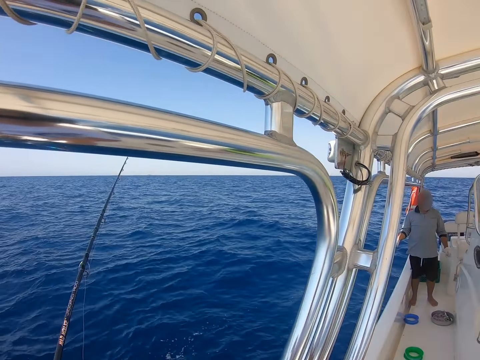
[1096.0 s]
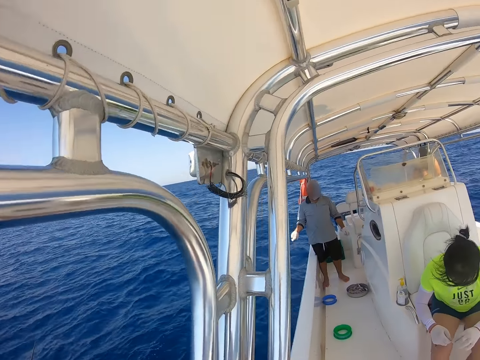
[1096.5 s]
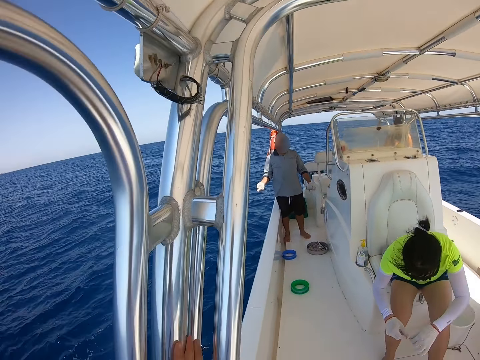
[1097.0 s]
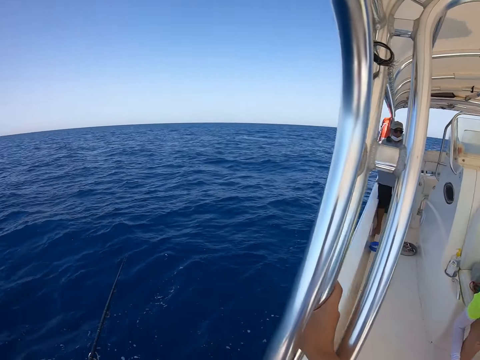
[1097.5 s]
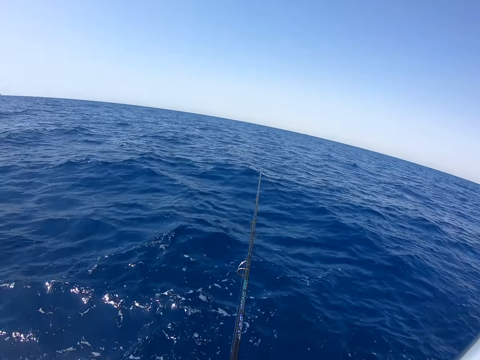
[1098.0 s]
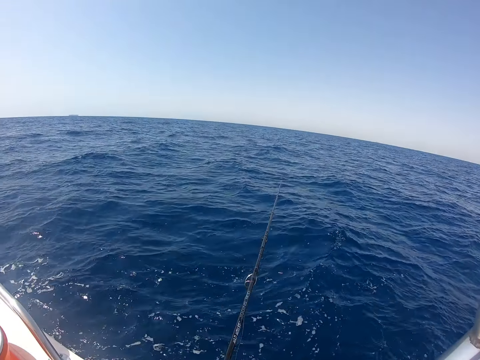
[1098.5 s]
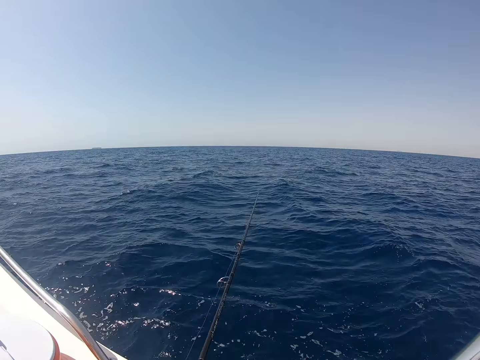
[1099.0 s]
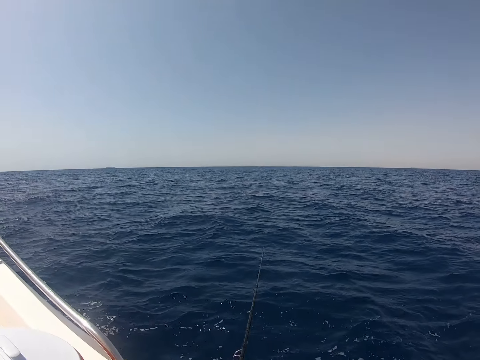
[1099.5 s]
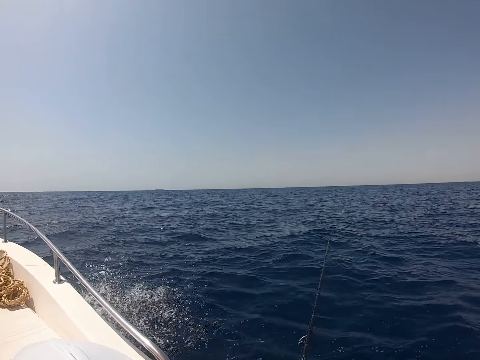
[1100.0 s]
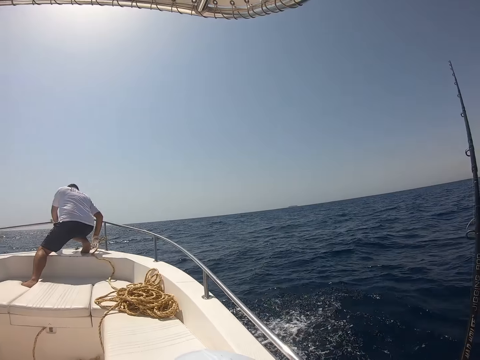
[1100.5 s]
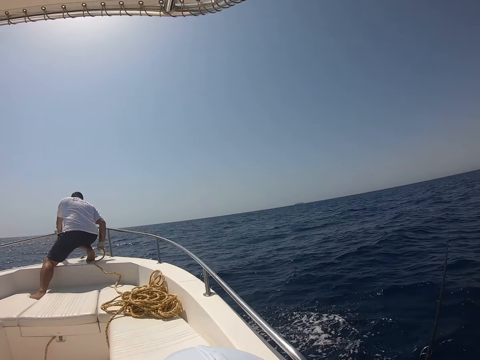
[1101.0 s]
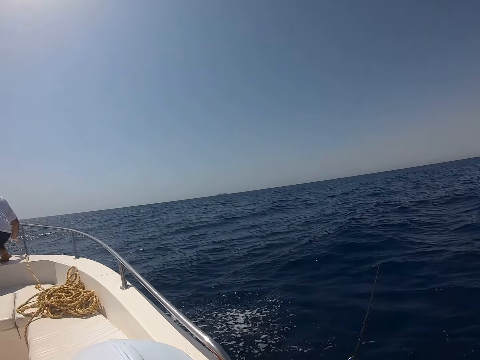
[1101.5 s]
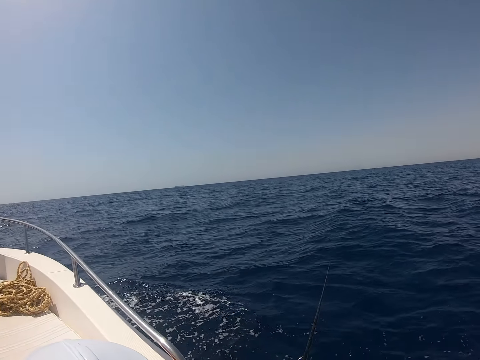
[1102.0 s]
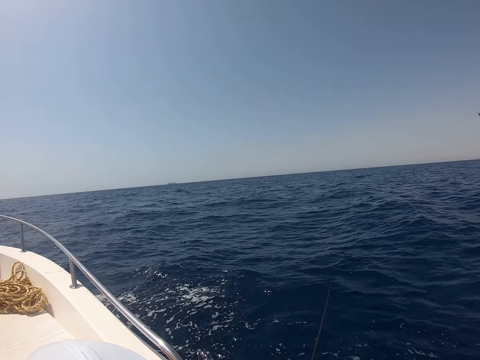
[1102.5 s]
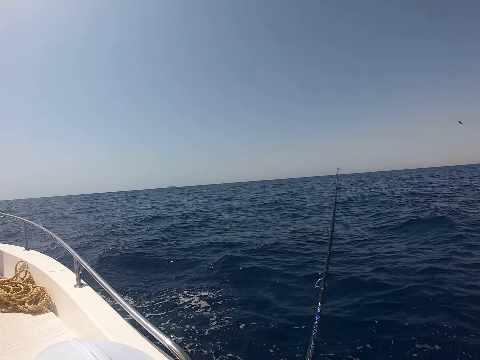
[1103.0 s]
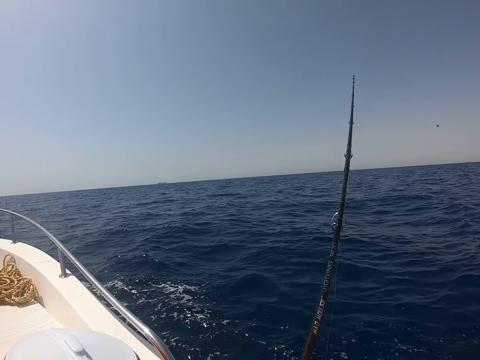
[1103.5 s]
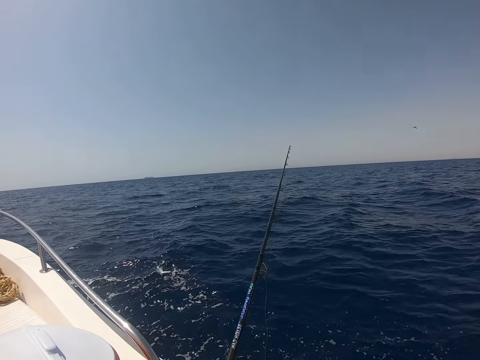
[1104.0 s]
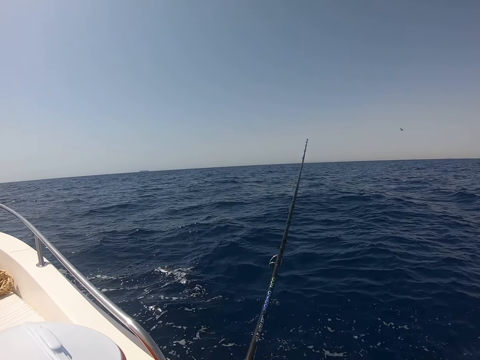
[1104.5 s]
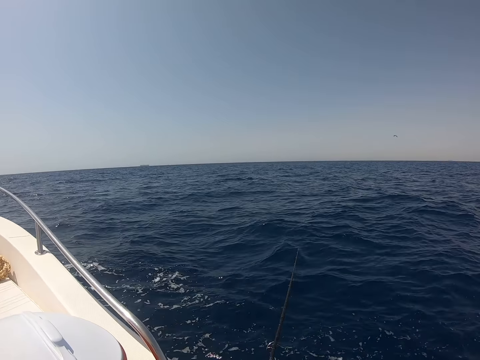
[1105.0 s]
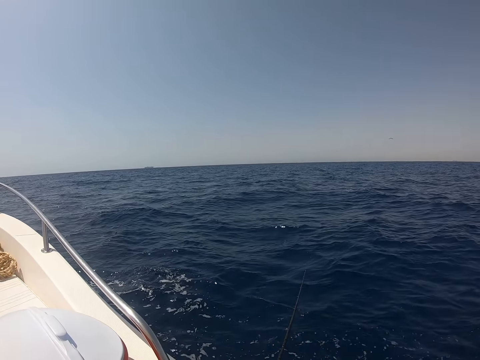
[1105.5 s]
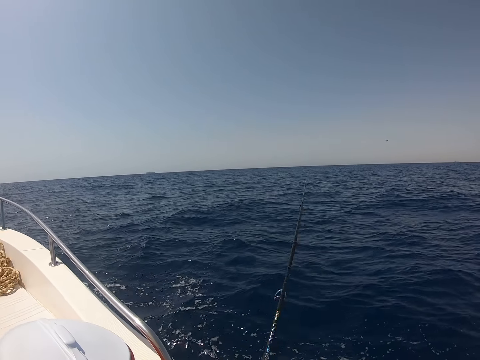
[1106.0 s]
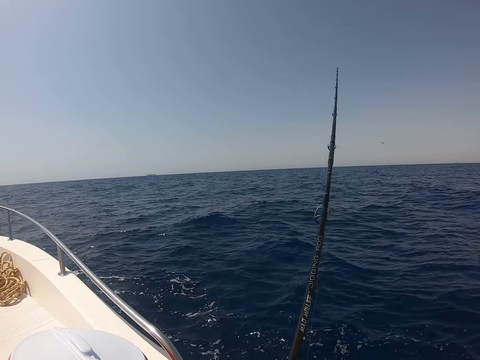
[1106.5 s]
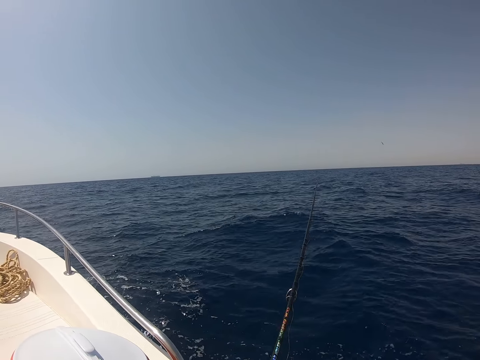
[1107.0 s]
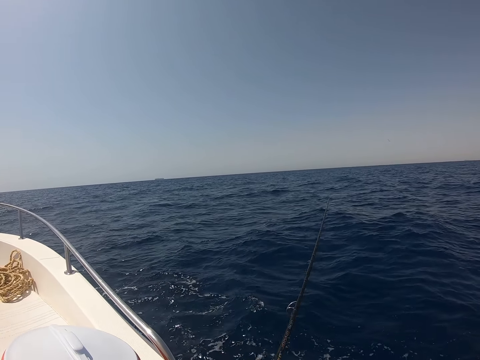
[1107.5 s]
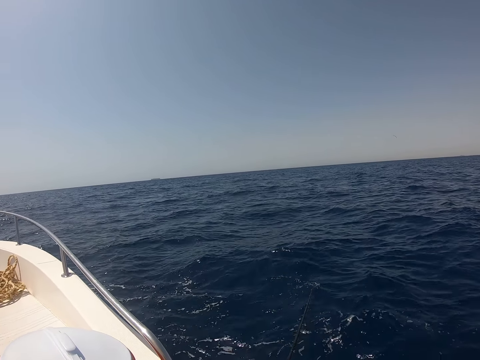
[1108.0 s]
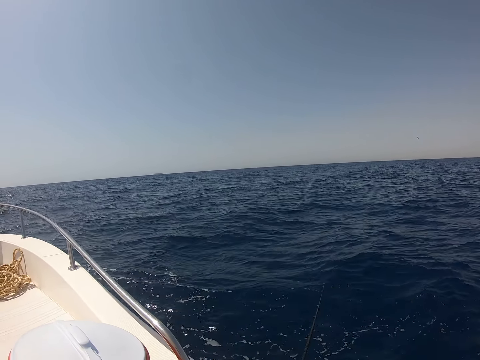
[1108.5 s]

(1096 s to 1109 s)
A man sits on the seat. Another man throws the rope into the water. The camera wearer fishes with a fishing rod in the ocean.

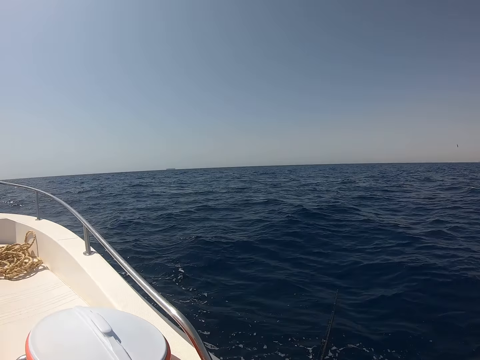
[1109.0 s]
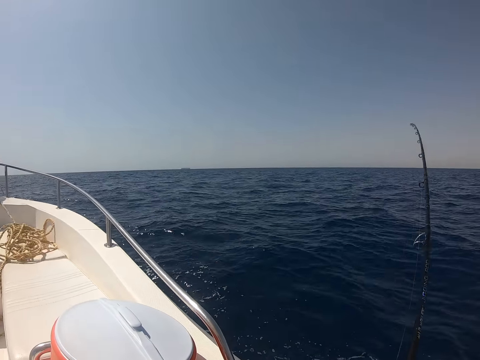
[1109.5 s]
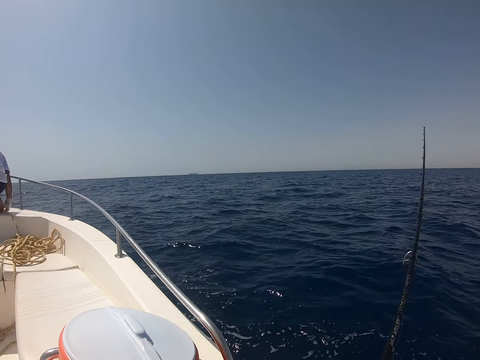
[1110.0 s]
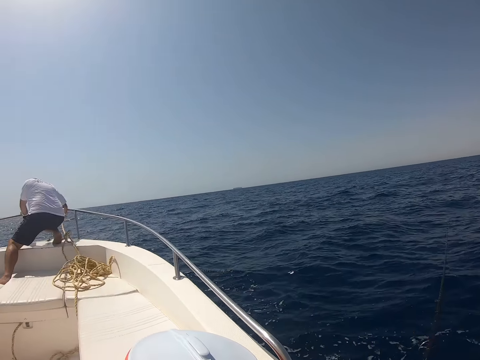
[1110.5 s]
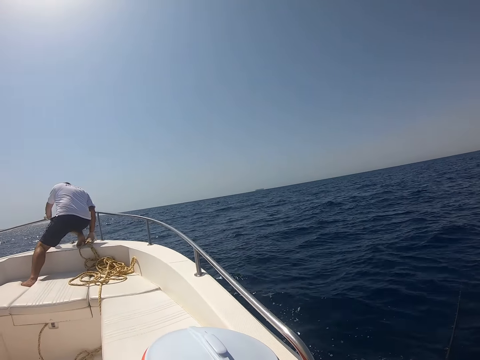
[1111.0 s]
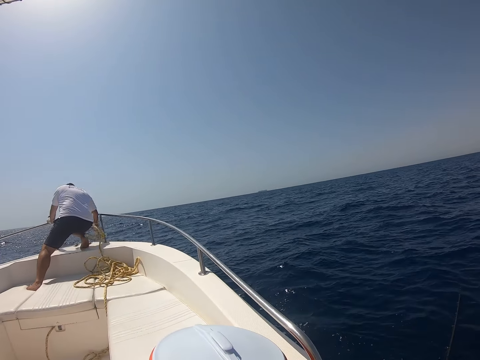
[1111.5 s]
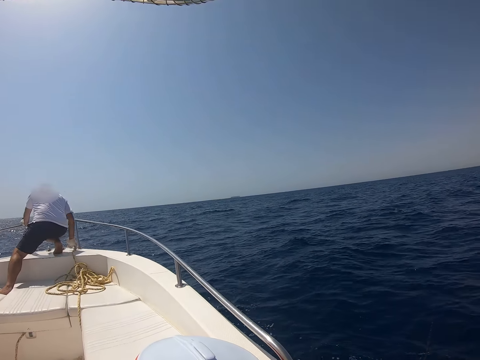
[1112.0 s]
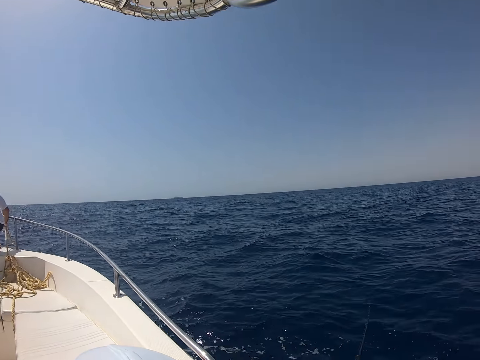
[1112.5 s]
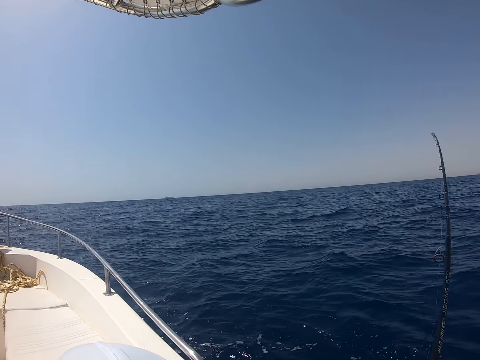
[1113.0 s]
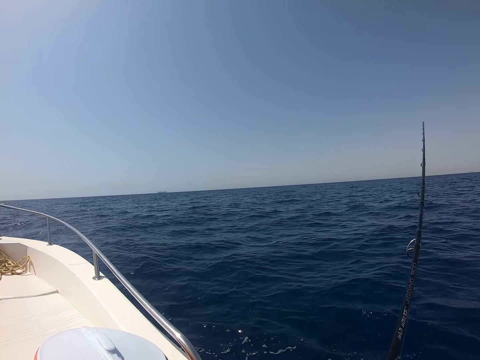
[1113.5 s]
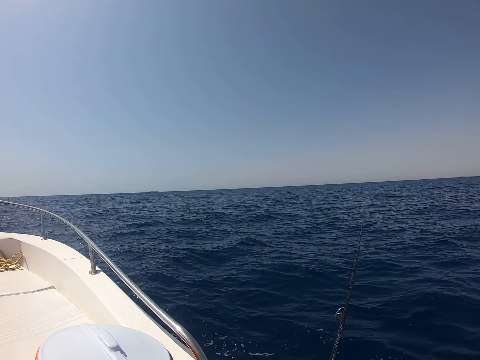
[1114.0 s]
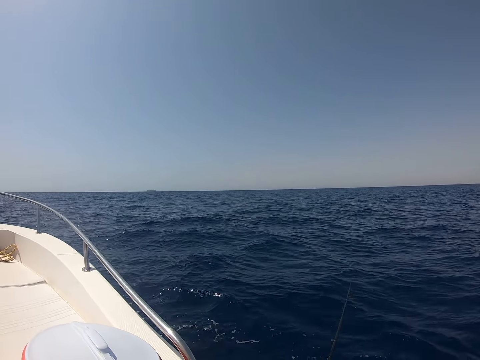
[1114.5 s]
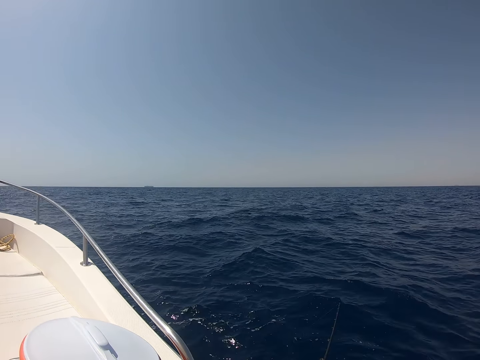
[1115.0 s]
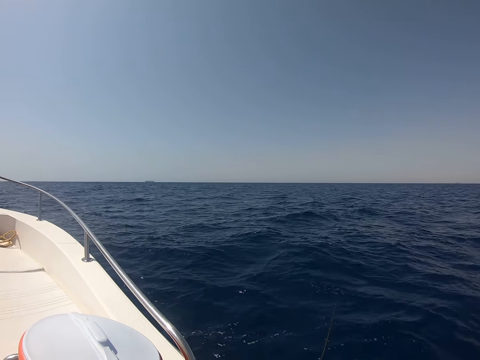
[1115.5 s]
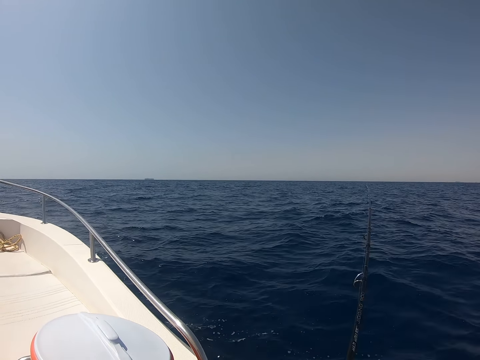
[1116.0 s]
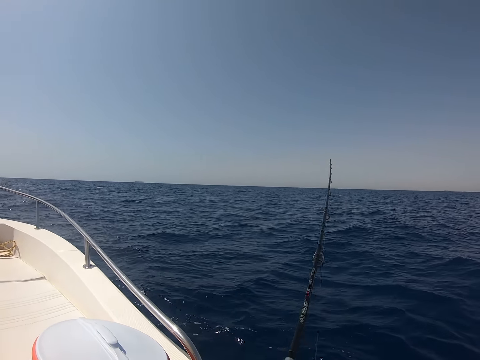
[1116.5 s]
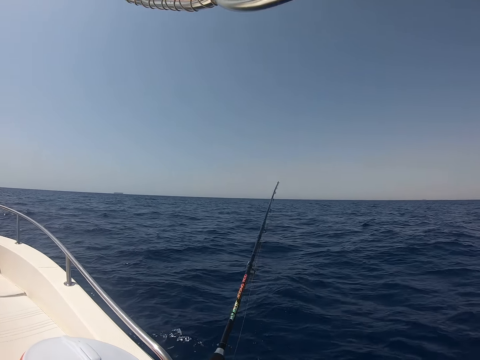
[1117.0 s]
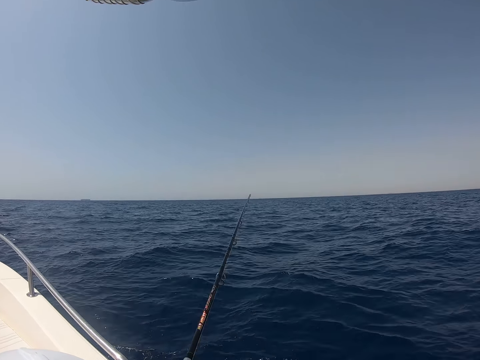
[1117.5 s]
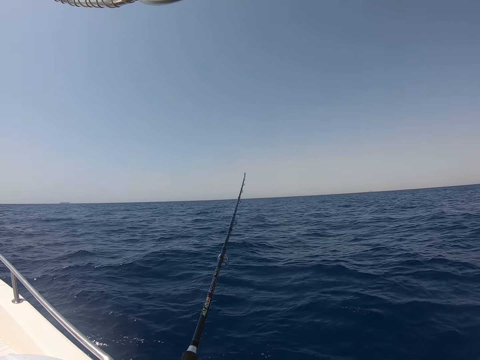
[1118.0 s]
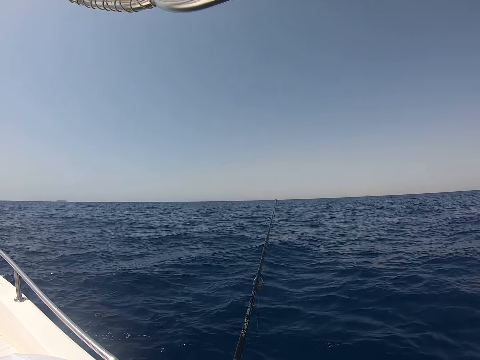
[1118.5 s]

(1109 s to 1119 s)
A man puts the rope inside the ocean. The camera wearer fishes with a fishing rod in the ocean.

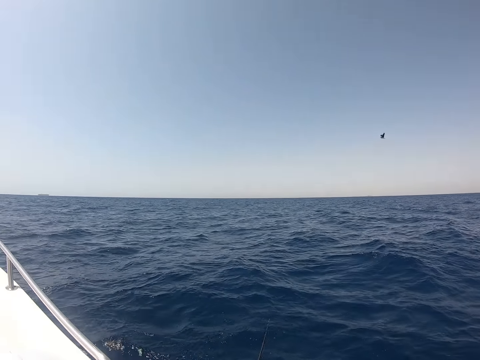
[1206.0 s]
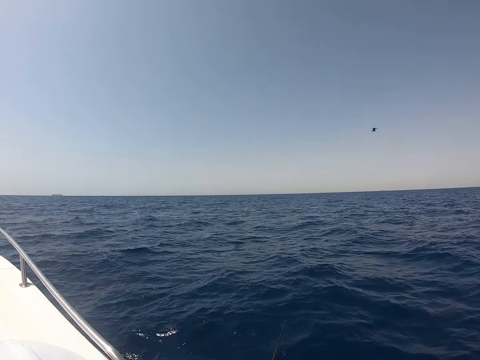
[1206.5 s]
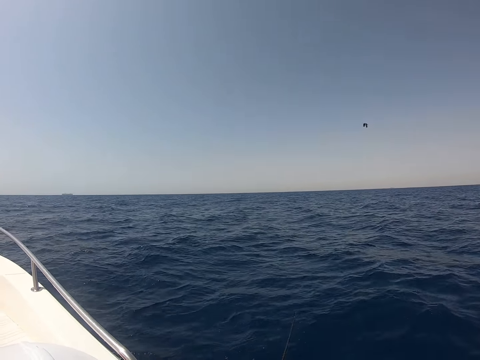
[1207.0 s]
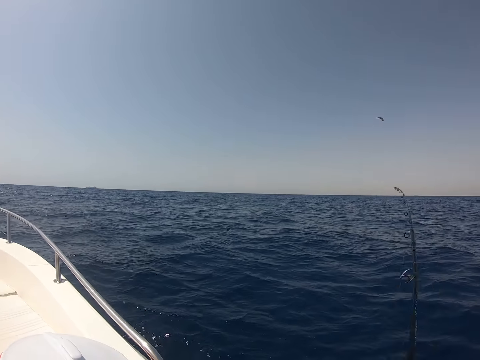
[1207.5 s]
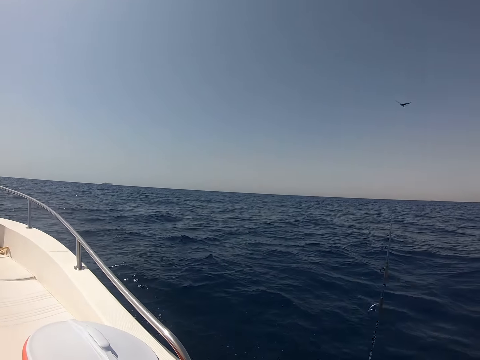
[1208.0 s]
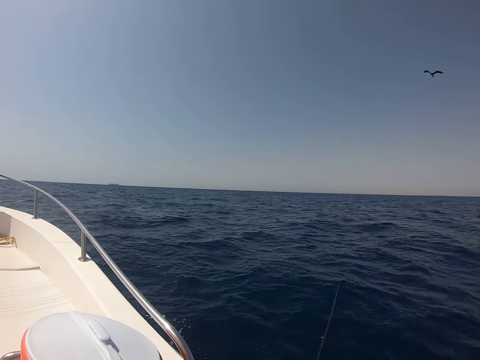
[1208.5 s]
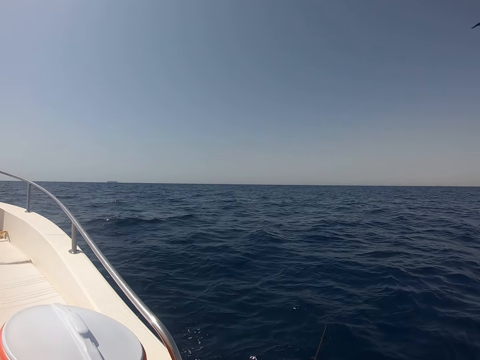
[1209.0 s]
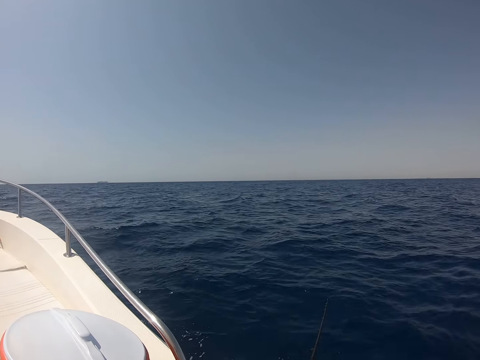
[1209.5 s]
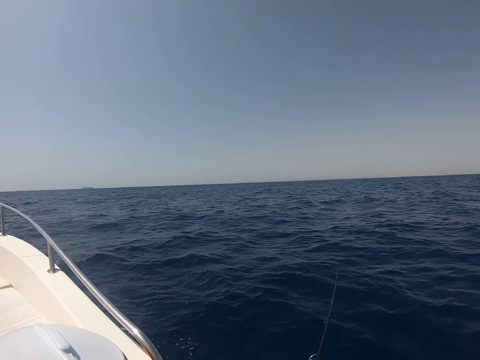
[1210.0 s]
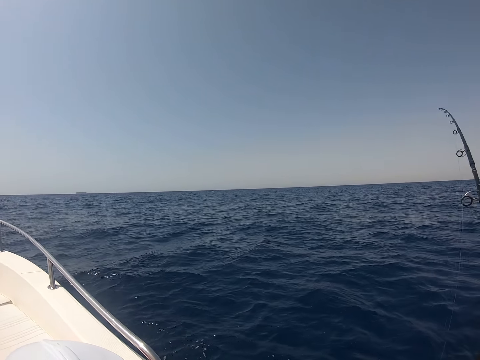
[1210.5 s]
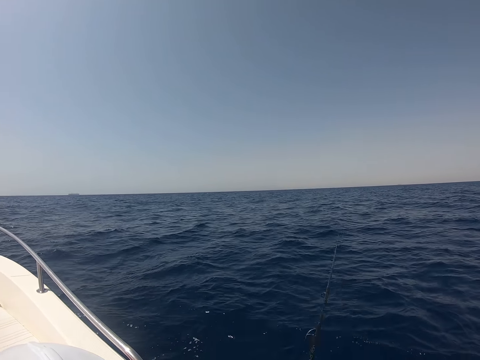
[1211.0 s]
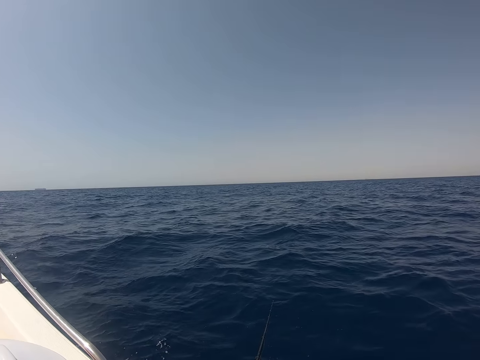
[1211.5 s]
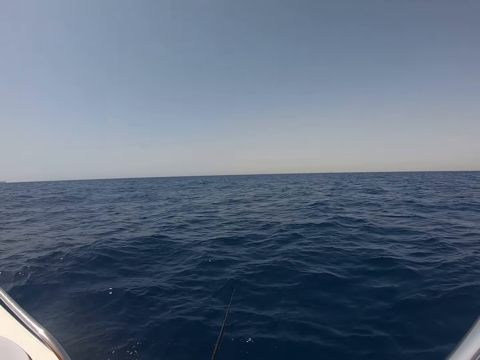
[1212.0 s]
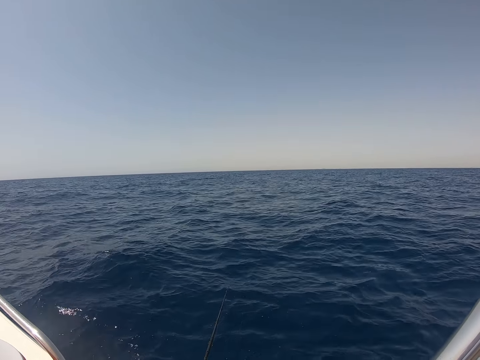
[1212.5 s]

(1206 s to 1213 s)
The camera wearer pulls up the fishing rod.
